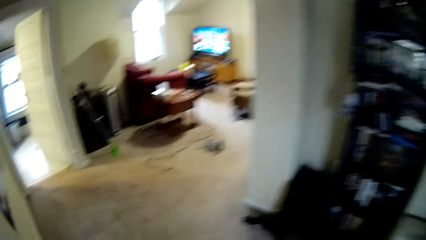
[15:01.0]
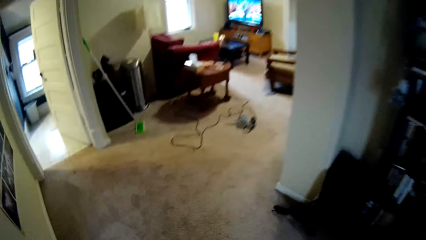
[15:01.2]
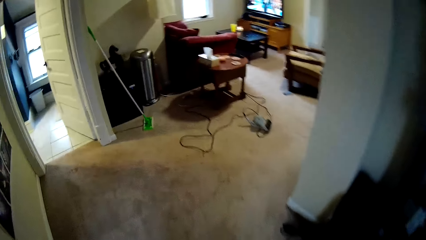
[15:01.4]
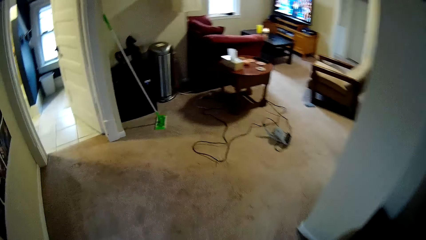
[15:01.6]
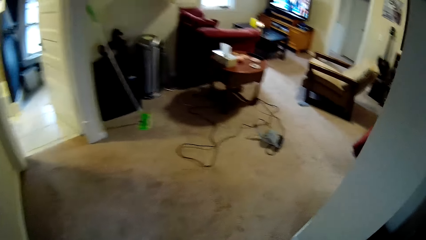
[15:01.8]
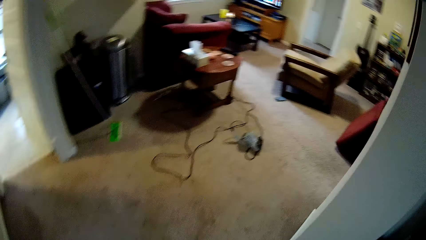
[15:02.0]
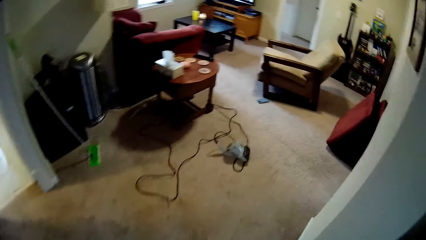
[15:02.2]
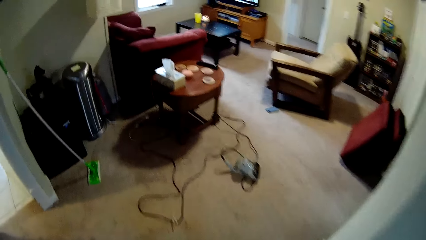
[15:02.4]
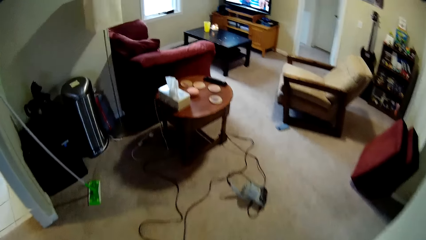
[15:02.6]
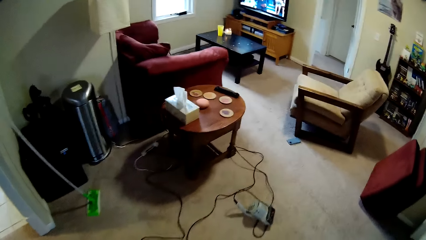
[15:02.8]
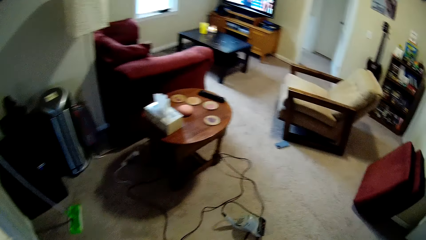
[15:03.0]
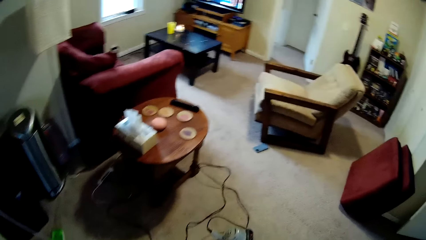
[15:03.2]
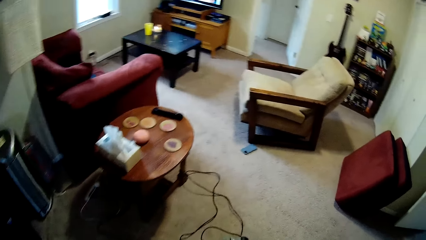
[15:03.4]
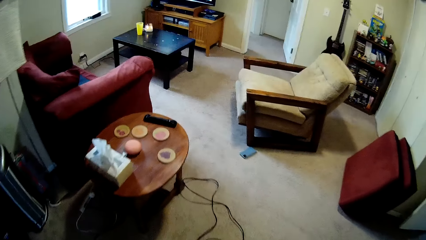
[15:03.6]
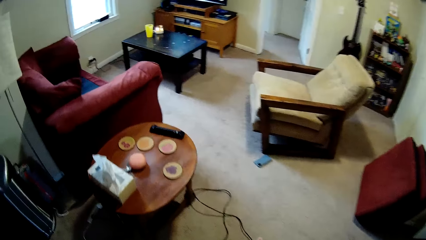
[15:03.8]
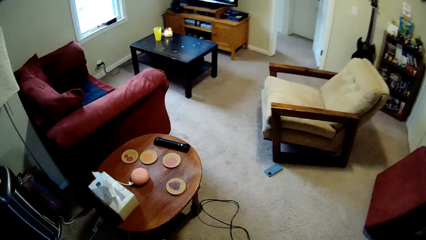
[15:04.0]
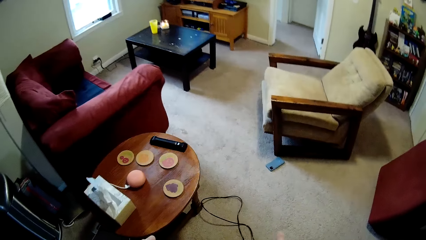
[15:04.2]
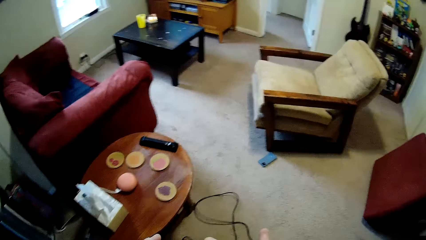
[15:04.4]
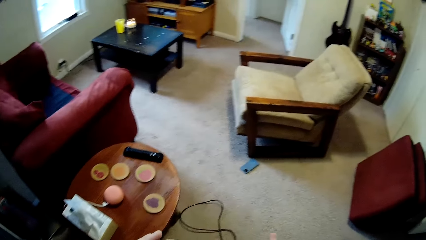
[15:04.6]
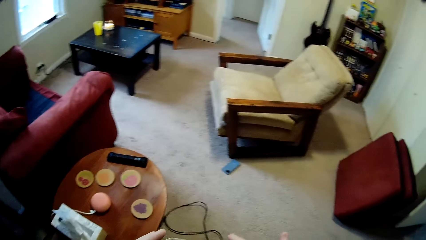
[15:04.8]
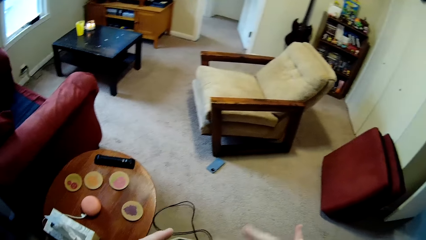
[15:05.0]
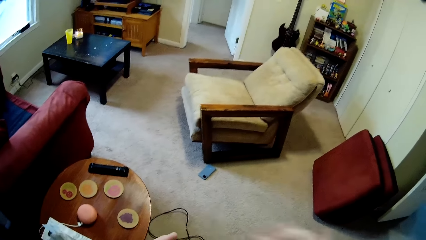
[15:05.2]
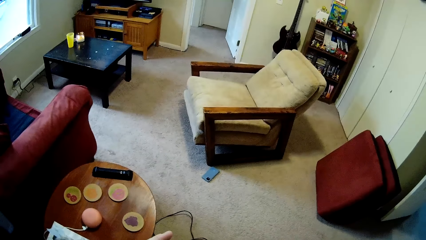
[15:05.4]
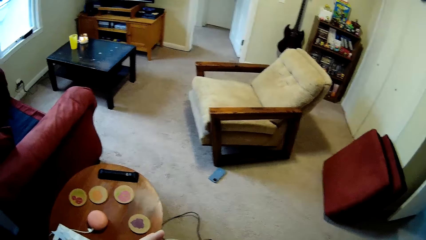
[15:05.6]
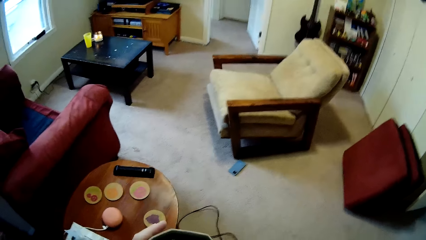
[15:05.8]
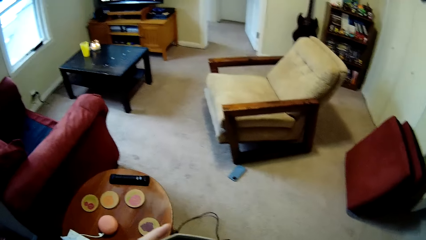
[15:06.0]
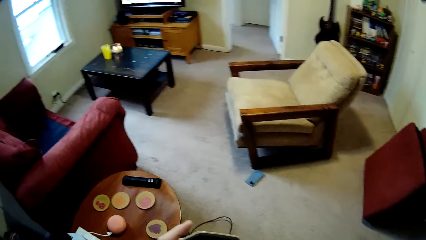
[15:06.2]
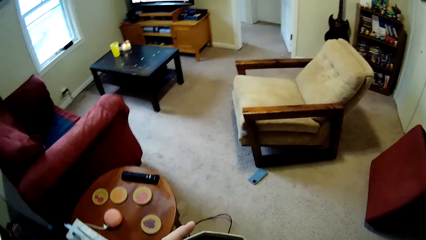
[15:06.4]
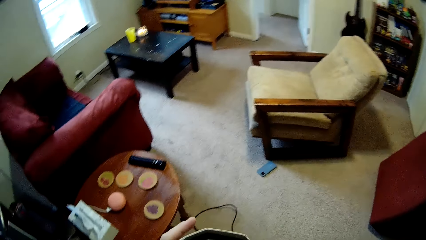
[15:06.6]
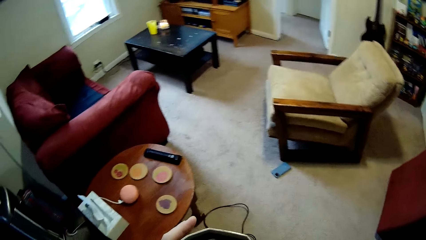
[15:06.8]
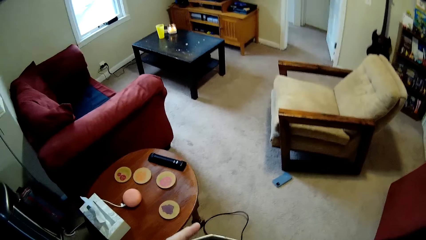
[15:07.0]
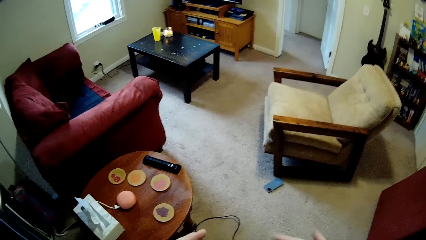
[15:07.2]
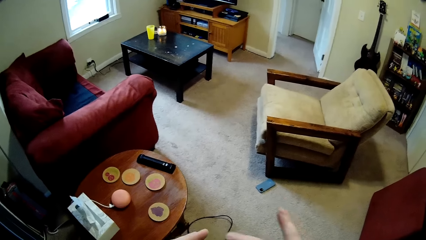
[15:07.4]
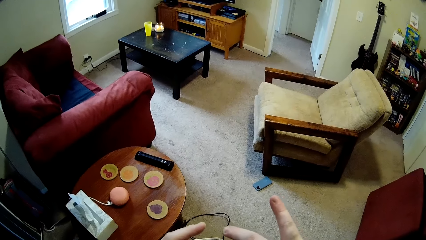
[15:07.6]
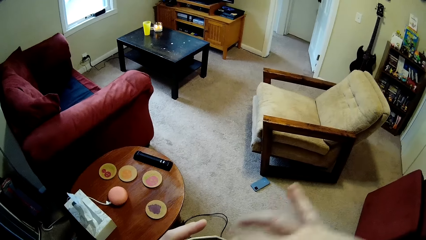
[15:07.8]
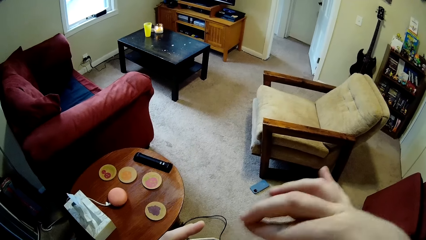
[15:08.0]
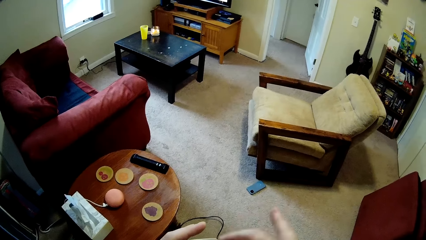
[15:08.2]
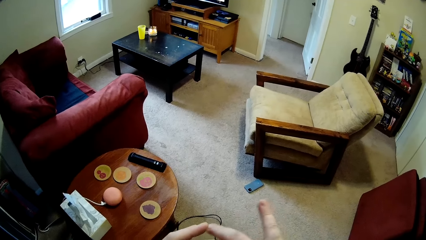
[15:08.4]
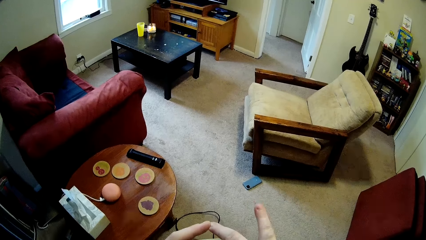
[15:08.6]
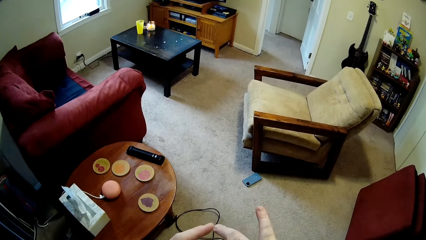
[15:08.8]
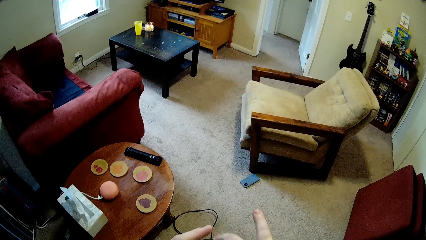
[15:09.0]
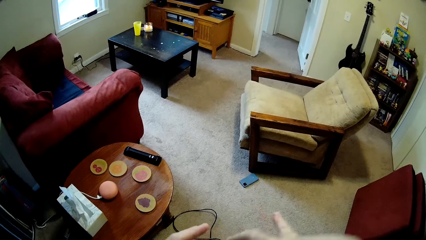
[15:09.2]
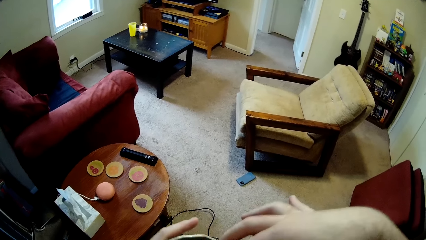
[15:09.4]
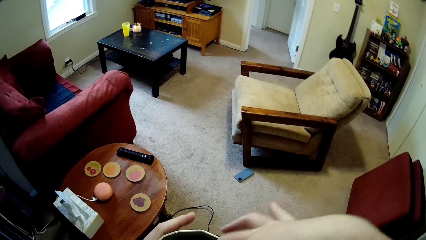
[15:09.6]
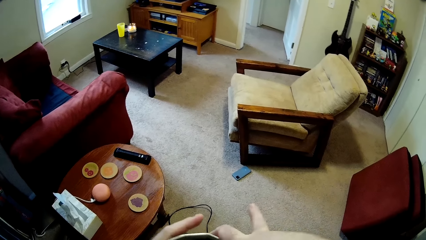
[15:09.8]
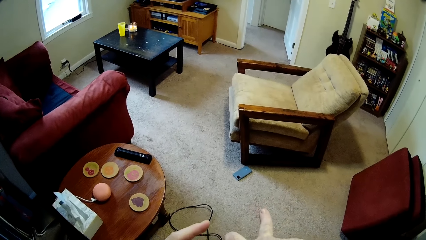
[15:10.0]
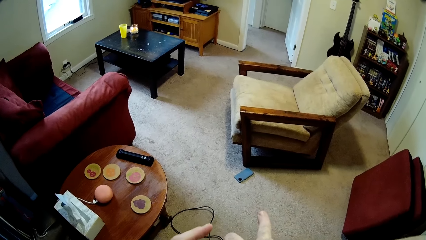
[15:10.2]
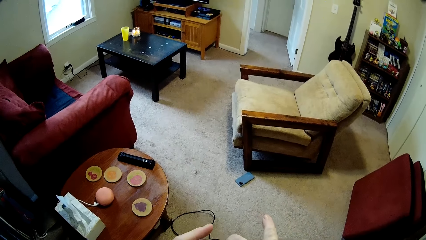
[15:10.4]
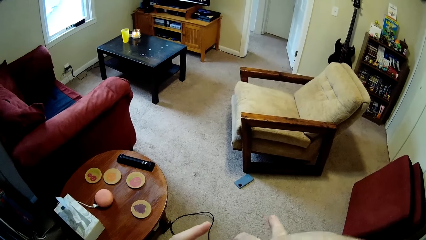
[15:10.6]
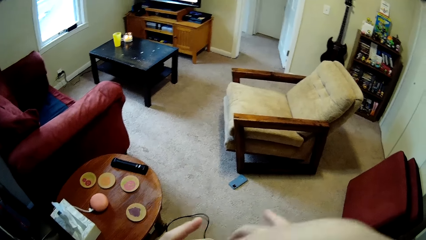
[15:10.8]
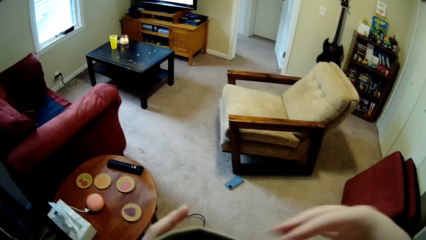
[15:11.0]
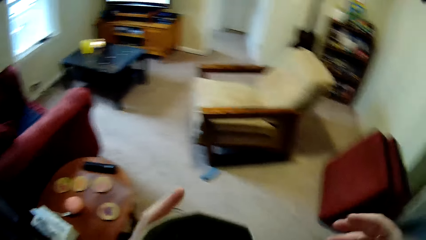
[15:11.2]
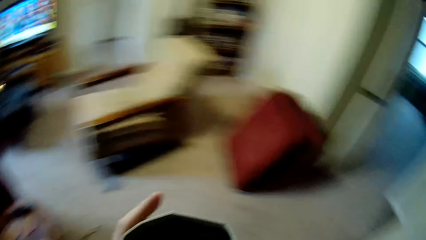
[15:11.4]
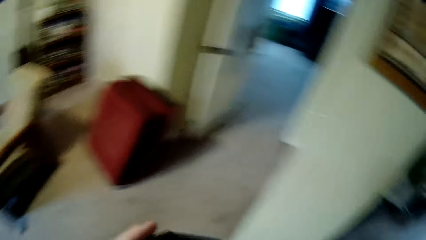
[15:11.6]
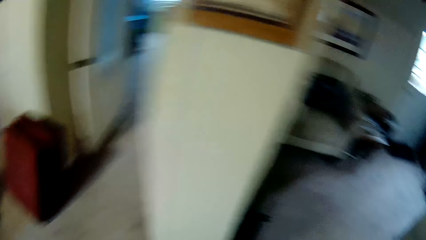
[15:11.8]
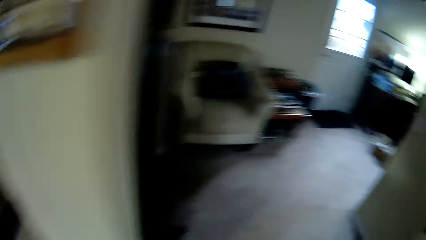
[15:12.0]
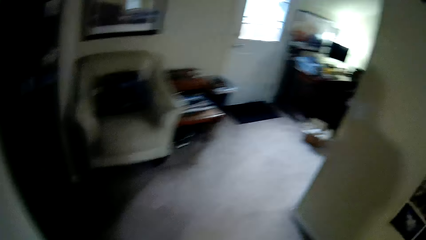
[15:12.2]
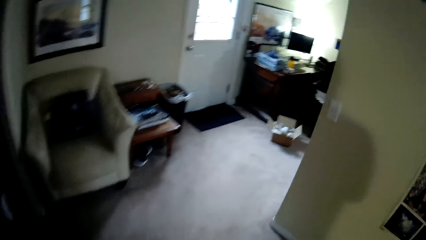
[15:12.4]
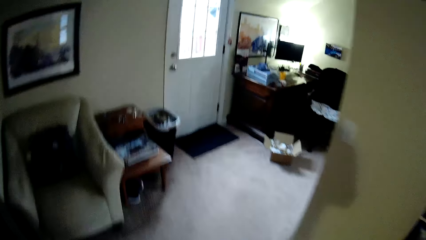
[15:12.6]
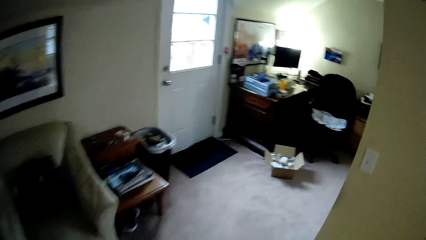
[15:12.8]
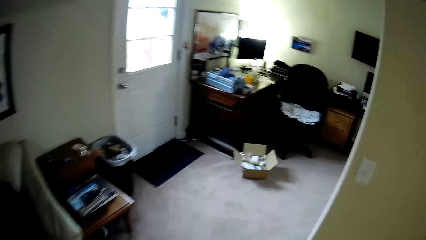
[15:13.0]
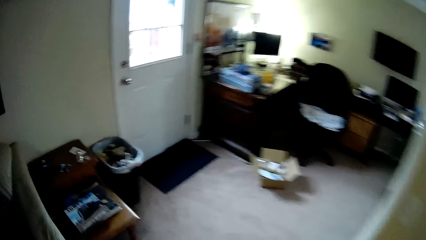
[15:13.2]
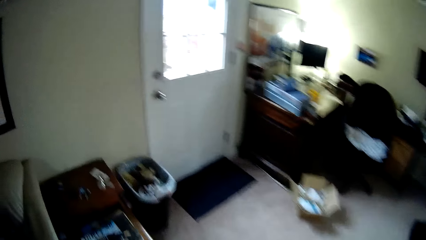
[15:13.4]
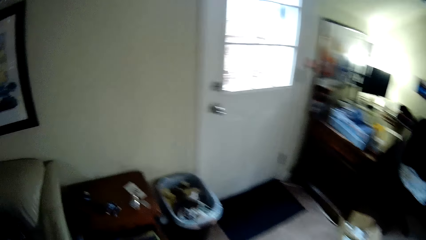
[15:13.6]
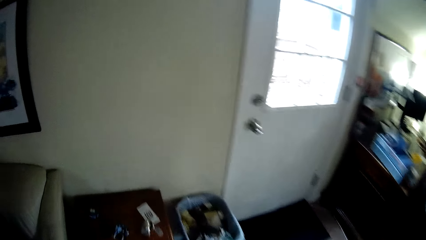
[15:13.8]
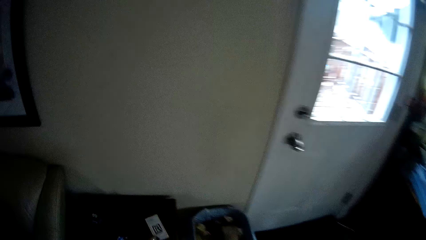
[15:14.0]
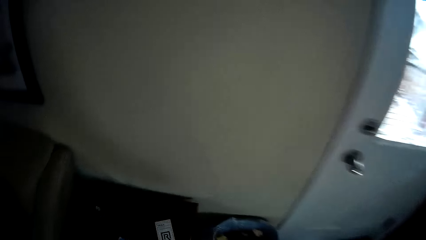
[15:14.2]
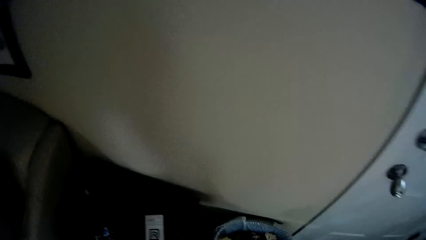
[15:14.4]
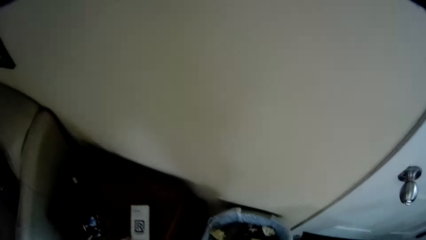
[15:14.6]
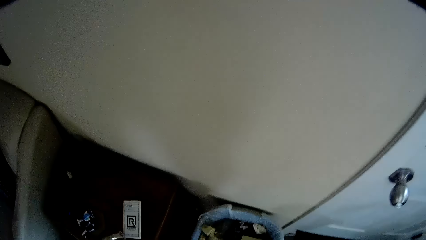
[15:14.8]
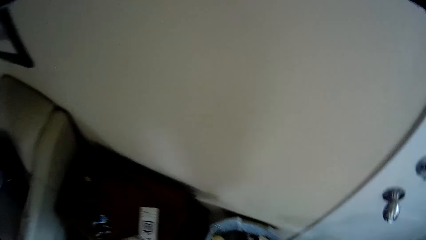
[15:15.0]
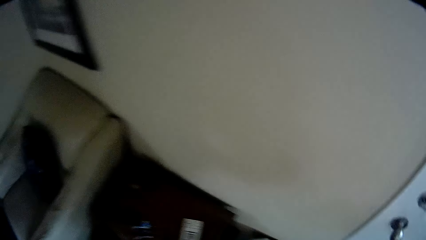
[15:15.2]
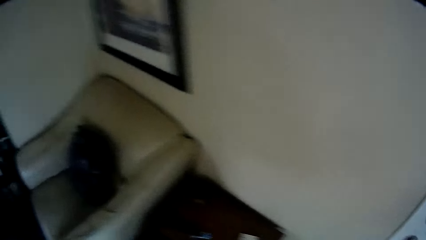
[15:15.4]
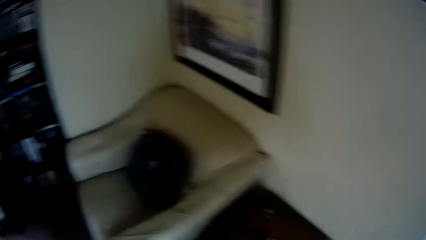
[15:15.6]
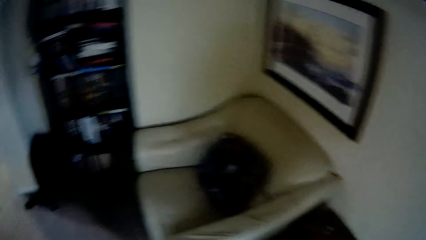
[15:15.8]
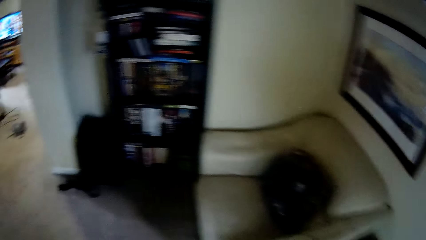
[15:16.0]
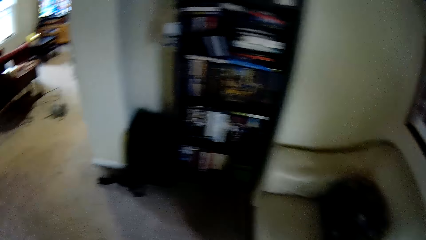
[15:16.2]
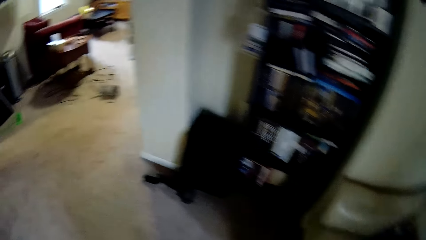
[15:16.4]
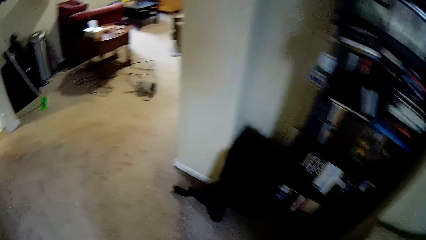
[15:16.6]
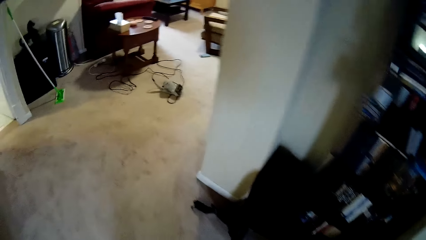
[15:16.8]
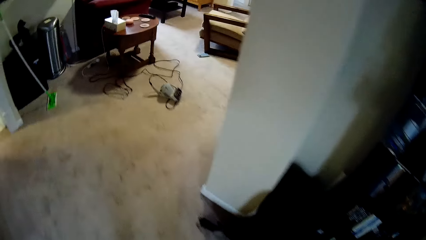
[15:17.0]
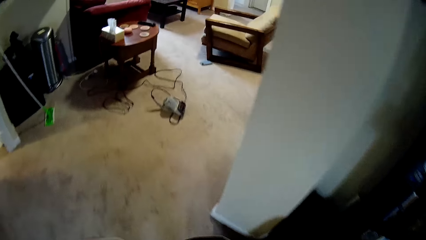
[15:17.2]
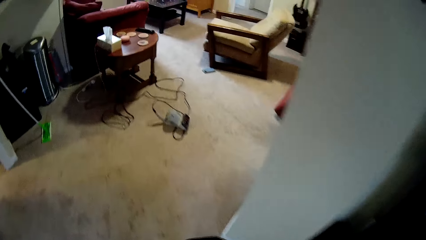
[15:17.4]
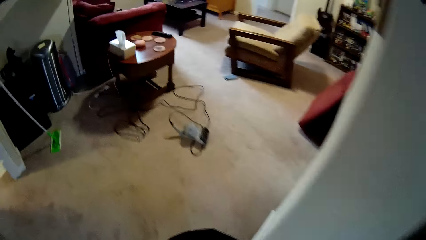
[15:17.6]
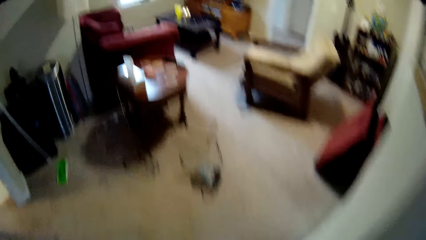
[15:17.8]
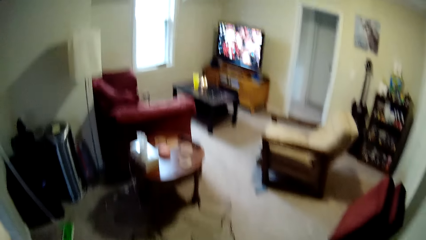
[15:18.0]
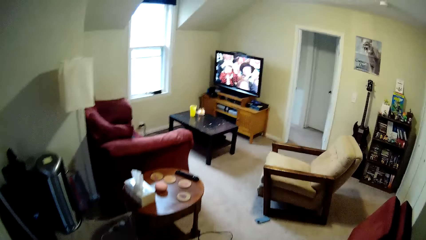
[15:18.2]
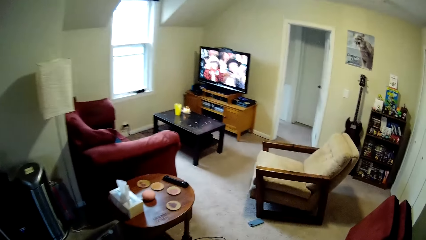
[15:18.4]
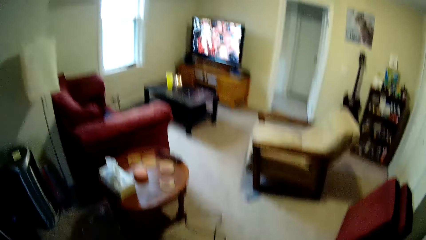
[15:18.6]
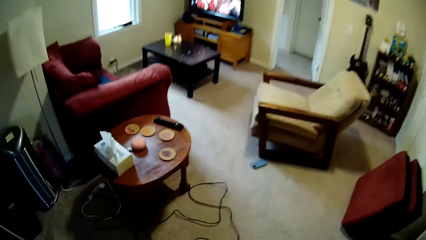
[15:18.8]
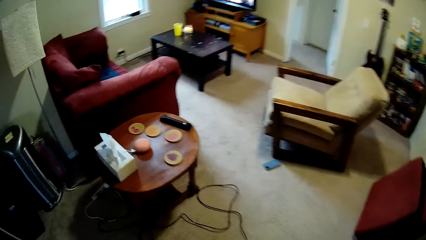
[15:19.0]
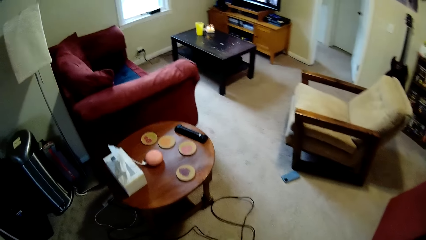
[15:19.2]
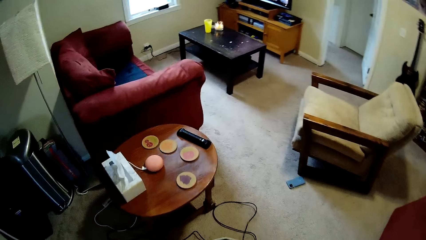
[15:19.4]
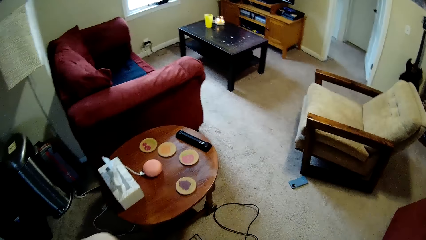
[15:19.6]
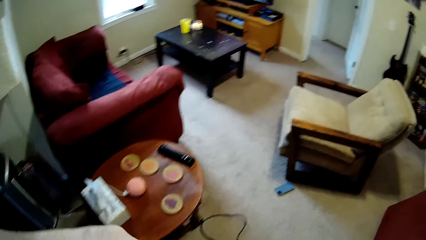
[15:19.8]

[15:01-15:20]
The camera wearer moves to the next room, towards the sitting area. They insert fingers in the container. They walk towards the door. They walk towards the sitting area.
